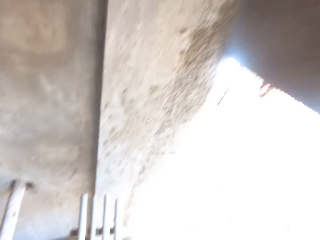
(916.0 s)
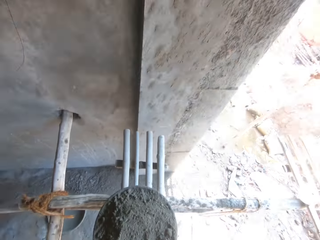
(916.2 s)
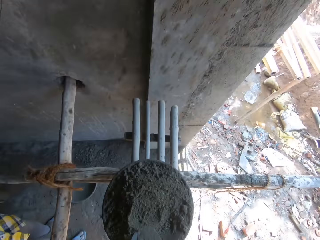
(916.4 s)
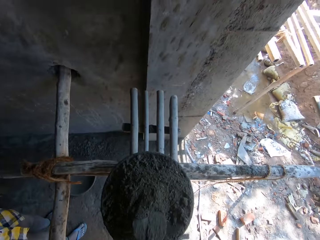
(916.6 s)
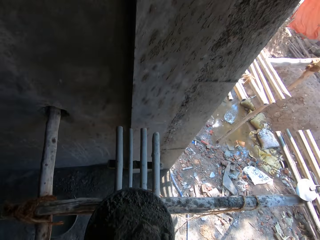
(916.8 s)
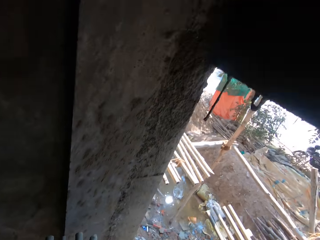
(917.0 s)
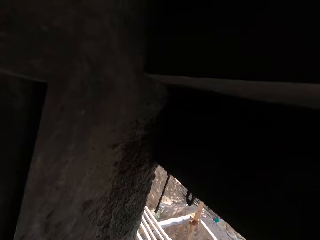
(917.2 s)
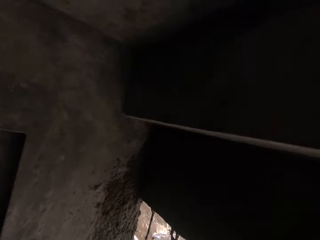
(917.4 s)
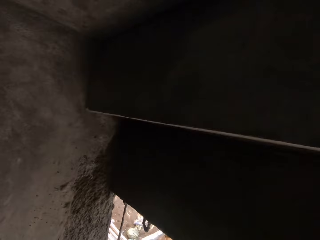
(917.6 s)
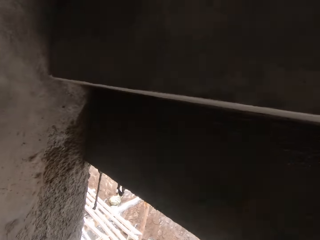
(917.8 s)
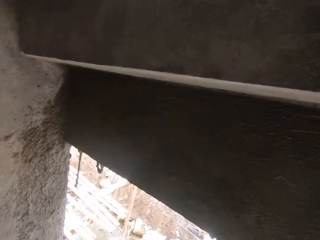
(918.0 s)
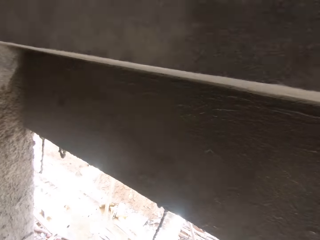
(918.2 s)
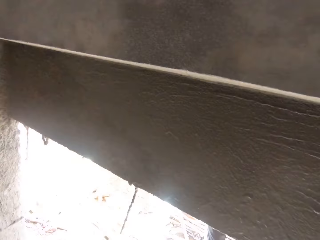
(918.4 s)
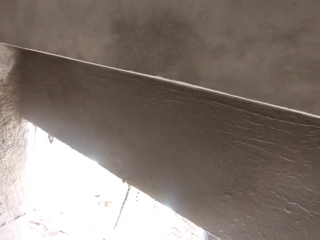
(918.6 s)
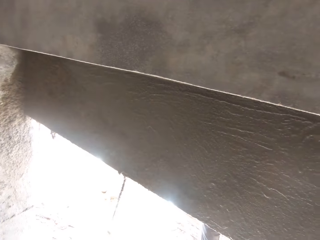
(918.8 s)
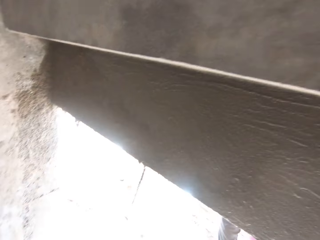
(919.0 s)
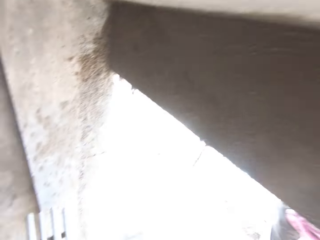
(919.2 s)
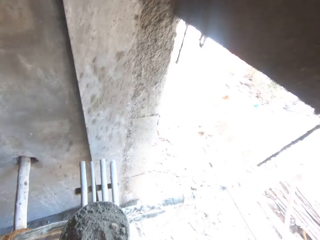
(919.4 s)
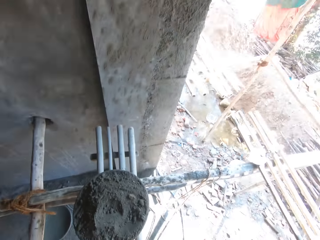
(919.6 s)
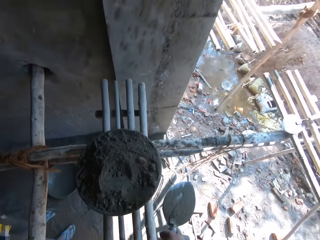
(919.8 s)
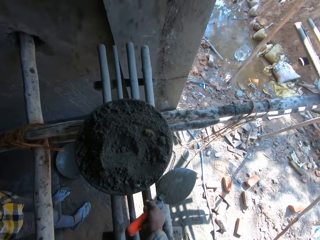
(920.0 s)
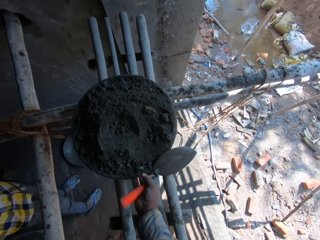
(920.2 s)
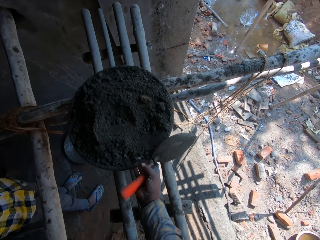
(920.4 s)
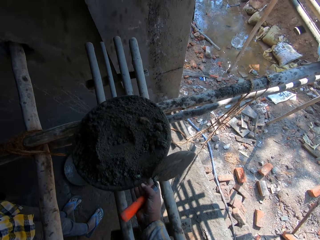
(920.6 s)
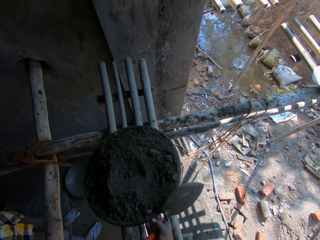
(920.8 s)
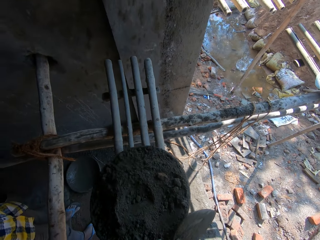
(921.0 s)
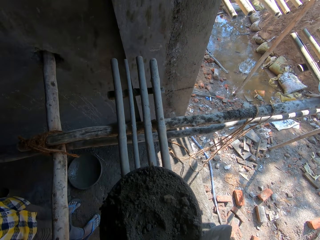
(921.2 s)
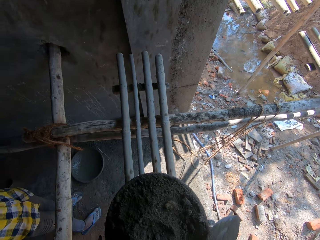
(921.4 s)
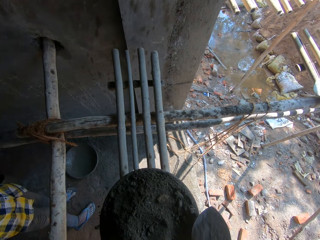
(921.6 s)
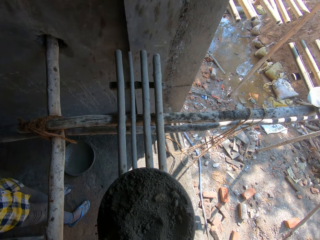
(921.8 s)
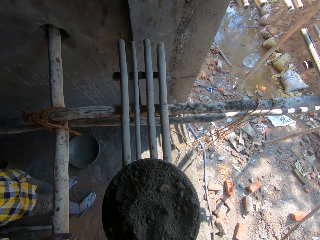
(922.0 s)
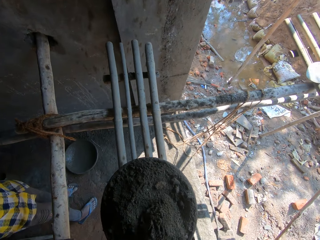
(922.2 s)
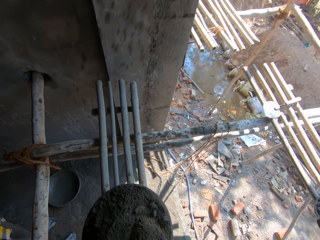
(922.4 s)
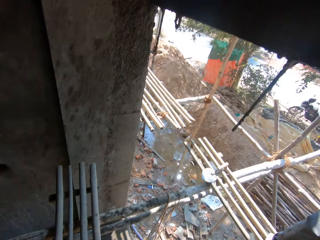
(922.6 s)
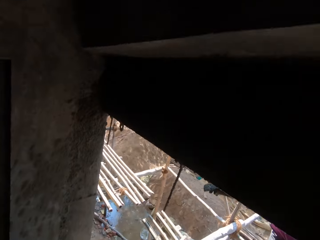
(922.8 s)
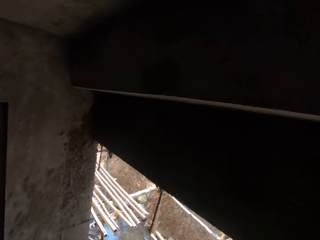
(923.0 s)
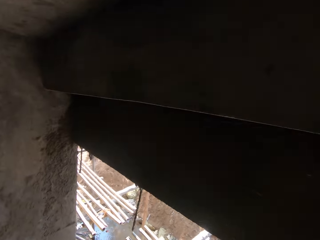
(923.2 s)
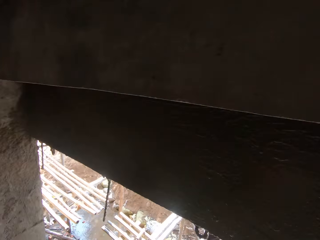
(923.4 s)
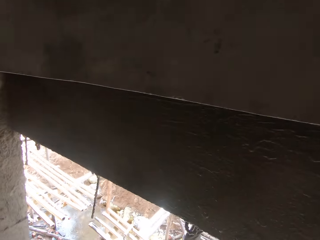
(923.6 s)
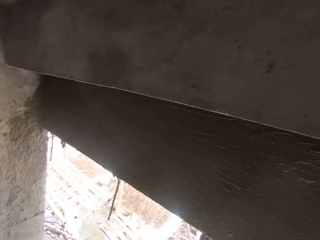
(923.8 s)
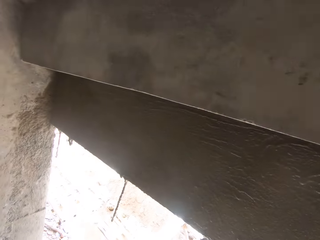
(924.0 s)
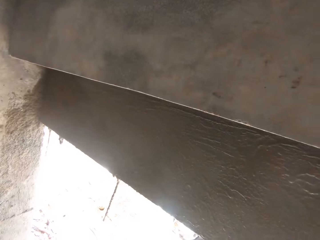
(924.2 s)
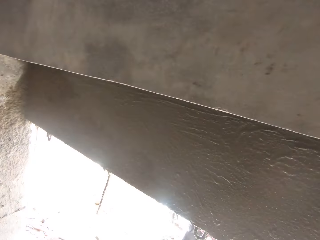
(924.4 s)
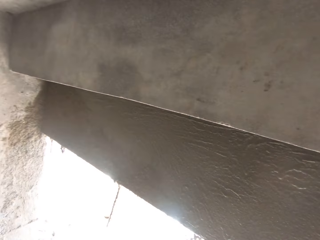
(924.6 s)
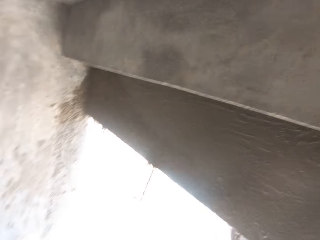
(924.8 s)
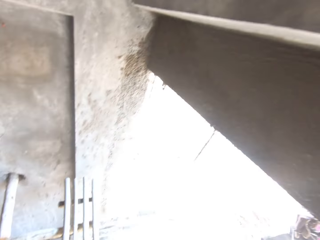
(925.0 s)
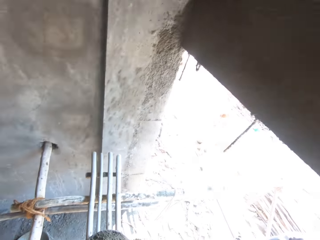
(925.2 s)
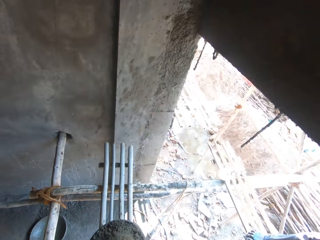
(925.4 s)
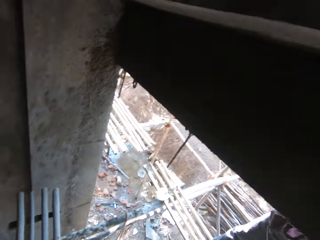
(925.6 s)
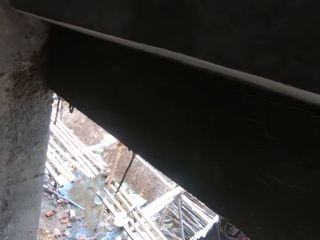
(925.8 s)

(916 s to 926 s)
The camera wearer scoops mortar. They move the mortar. They scoop the mortar.

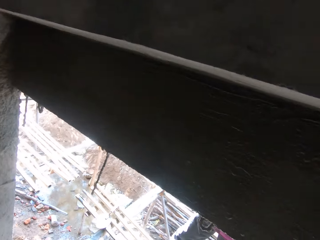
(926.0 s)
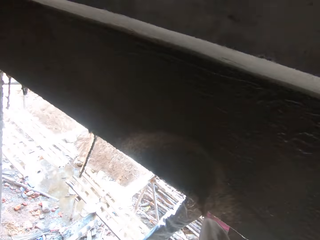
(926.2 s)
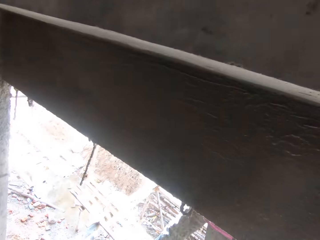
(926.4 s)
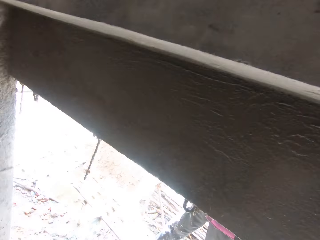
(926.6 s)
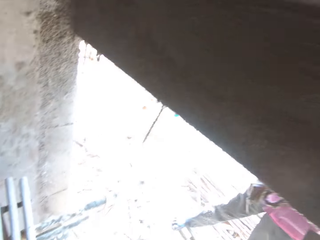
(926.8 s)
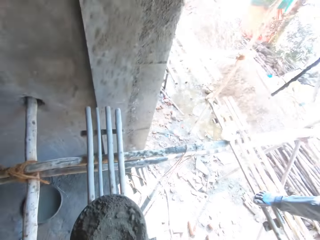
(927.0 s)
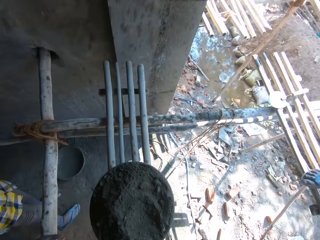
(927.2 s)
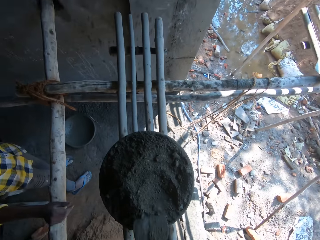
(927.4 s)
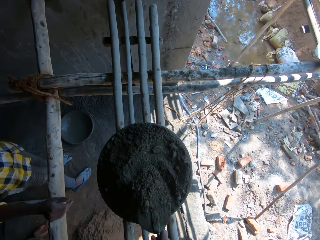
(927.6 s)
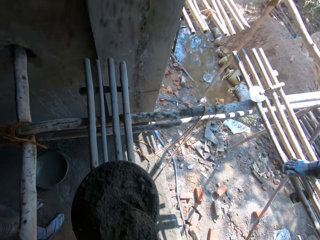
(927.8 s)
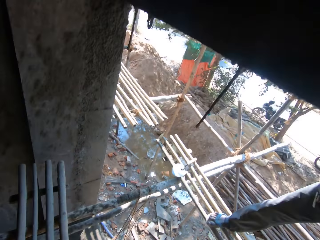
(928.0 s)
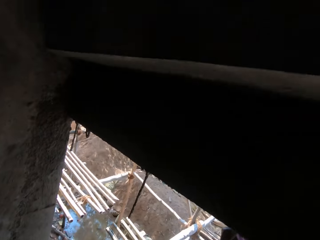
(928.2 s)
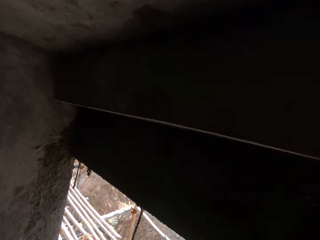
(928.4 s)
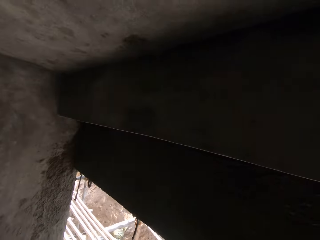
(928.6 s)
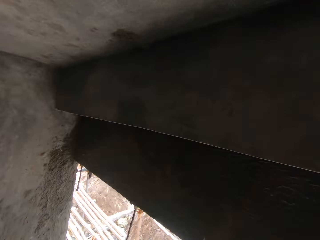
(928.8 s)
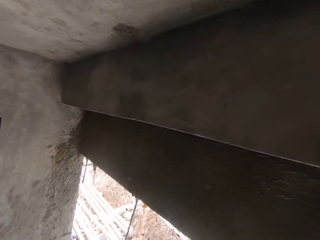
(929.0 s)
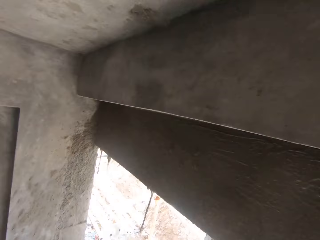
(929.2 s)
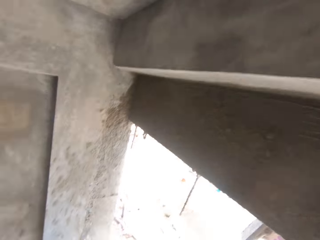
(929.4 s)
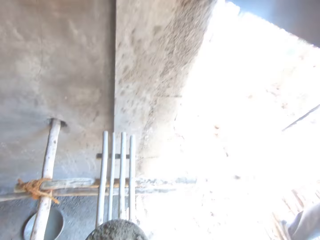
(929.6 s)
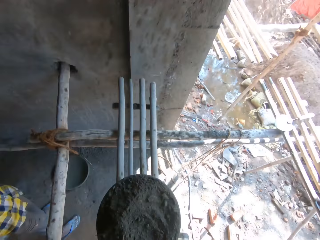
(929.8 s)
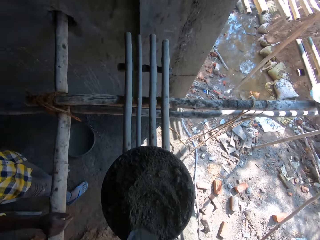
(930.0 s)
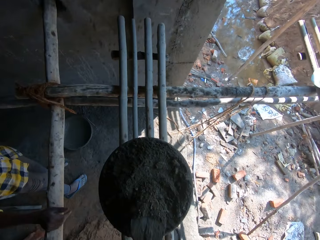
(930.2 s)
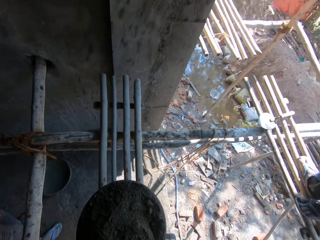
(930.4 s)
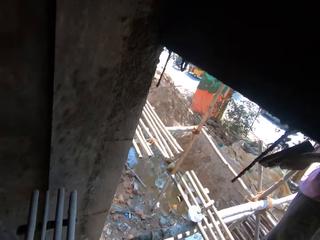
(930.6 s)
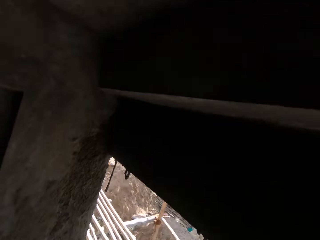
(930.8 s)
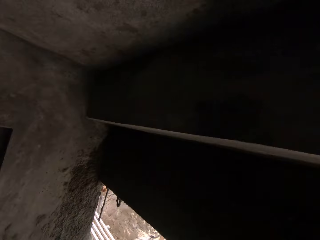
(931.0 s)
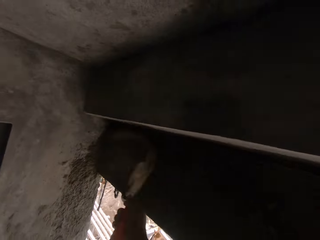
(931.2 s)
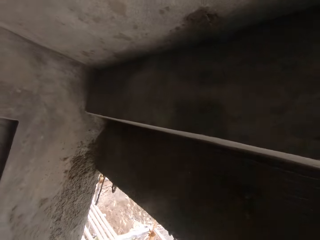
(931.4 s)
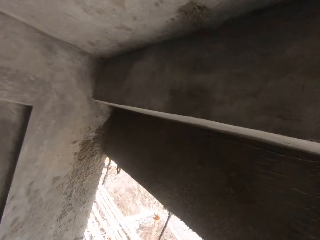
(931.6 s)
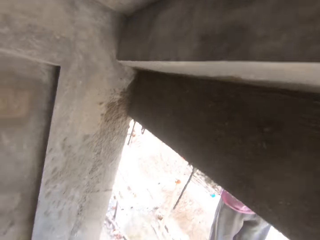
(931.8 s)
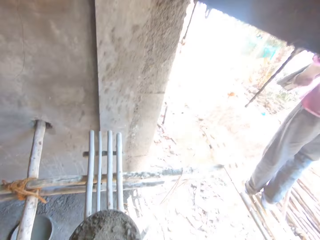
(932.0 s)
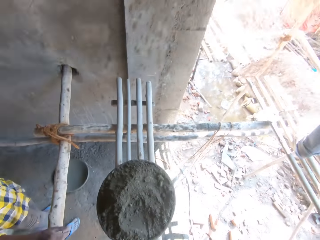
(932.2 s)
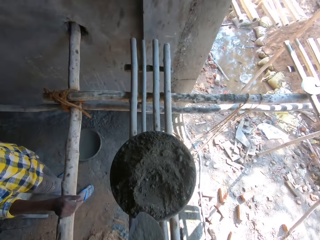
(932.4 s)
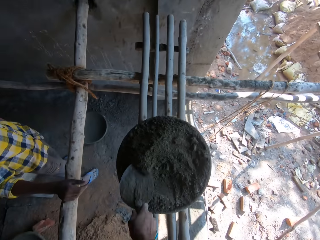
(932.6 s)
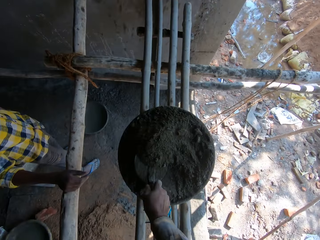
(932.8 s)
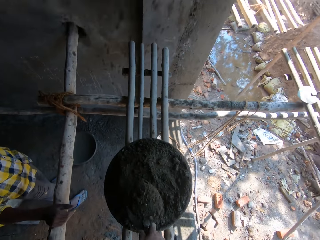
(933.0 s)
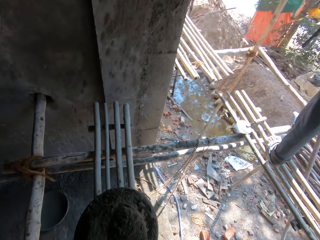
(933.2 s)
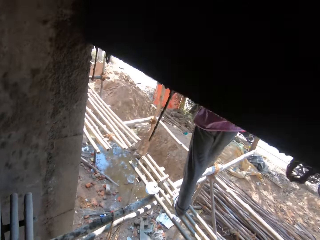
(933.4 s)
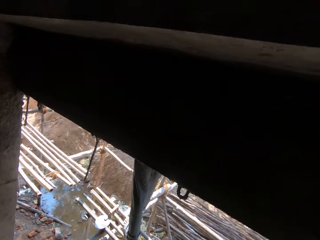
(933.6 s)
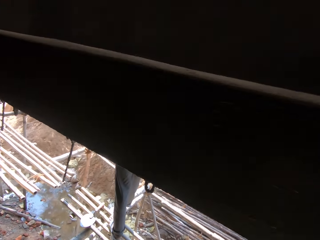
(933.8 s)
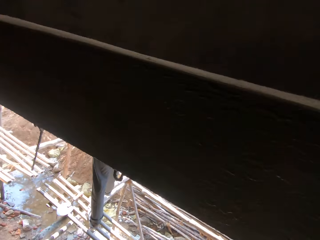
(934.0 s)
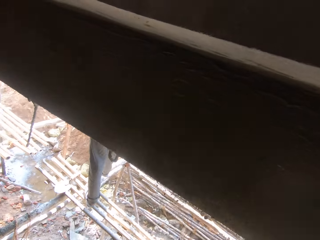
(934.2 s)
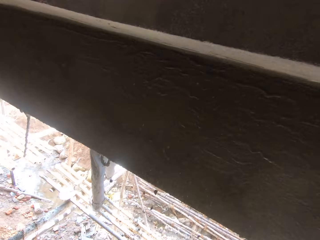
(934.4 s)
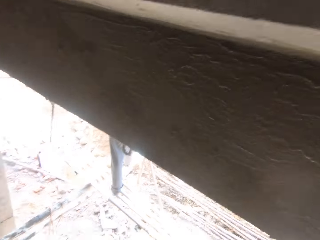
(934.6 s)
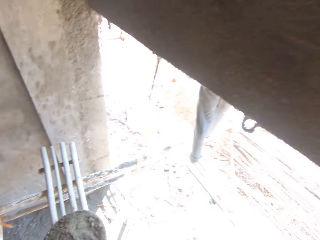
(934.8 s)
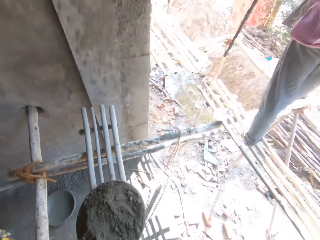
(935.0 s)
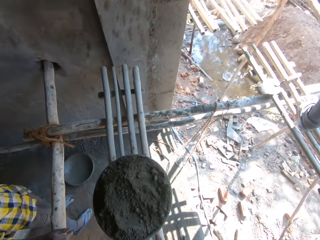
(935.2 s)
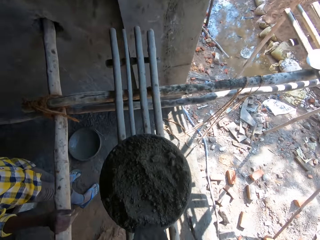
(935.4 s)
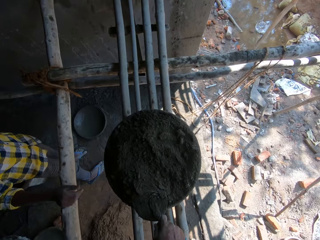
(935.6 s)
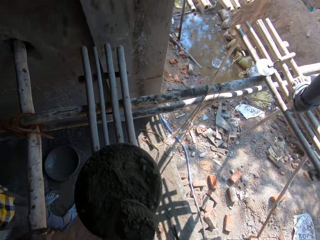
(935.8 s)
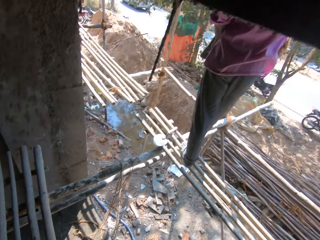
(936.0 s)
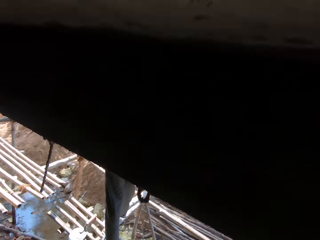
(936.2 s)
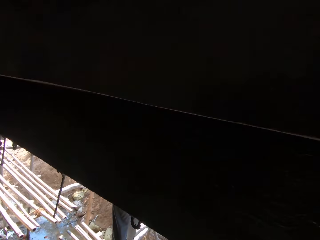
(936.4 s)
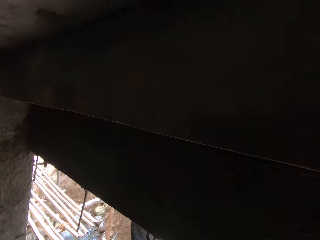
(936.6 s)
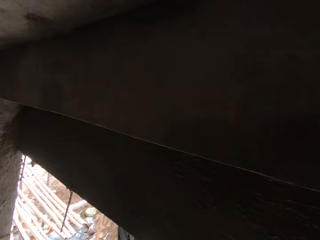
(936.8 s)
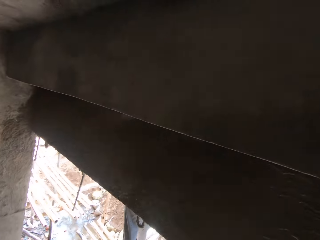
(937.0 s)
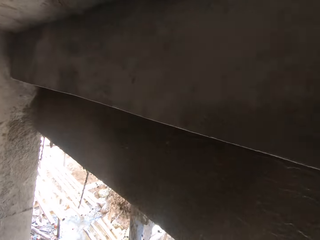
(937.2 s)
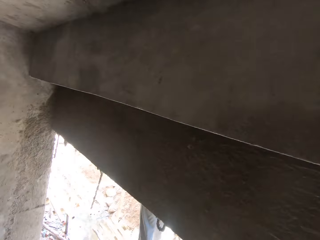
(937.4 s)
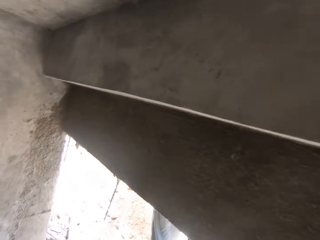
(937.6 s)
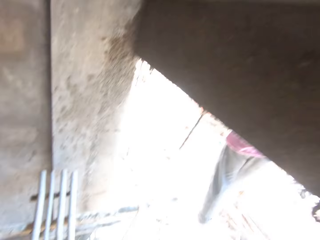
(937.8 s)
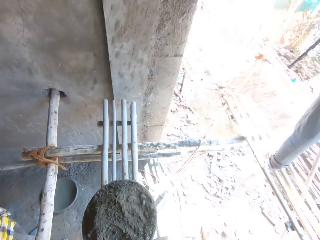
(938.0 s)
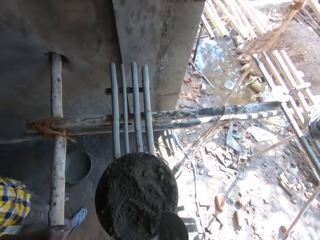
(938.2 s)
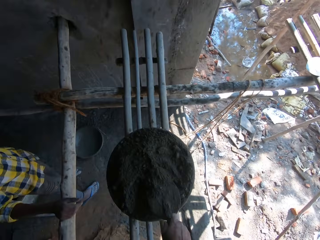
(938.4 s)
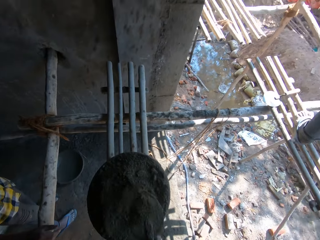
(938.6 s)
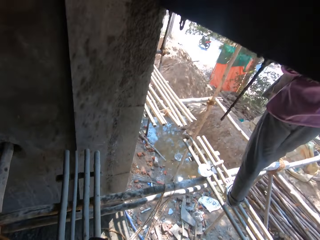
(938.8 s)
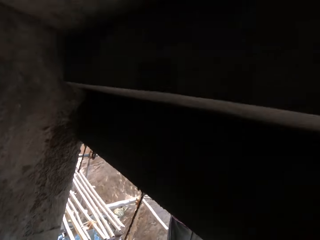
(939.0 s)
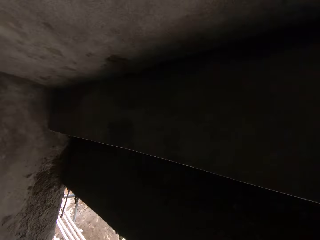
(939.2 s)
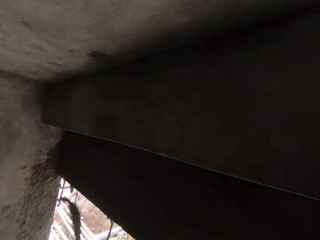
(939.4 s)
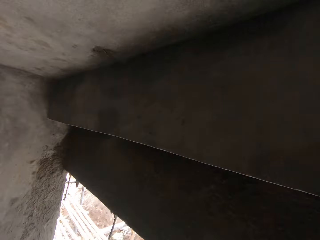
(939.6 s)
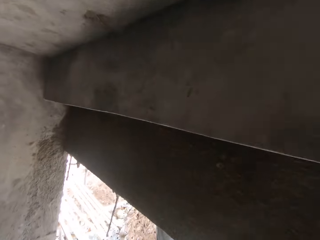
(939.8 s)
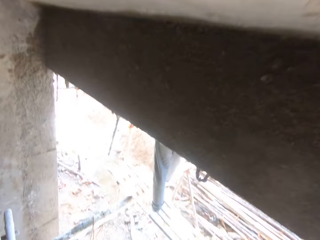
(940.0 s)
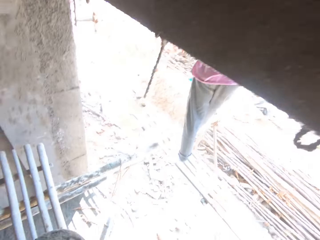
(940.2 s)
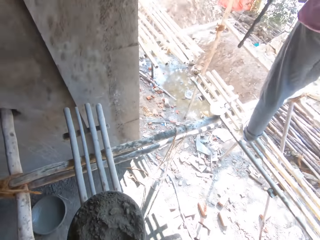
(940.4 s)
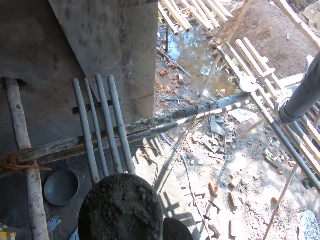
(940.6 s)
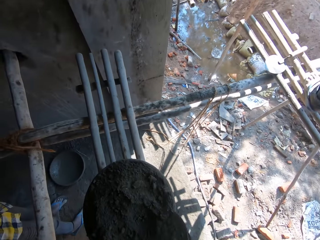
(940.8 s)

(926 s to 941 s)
The camera wearer scoops the cement or mortar. They put the mortar on the bricks. They scoop the mortar. They put the mortar on the bricks. They scoop the mortar. They put the mortar on the bricks. They scoop the mortar. They put the mortar on the bricks. They scoop the mortar. They put the mortar on the bricks.
